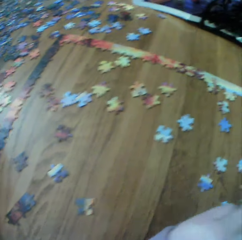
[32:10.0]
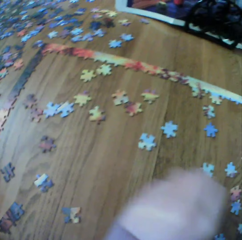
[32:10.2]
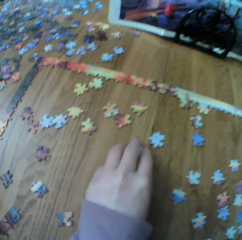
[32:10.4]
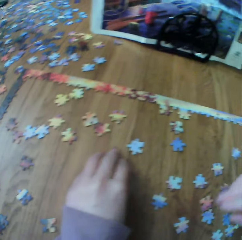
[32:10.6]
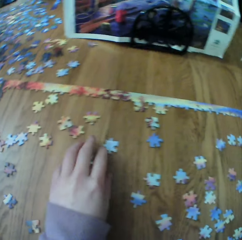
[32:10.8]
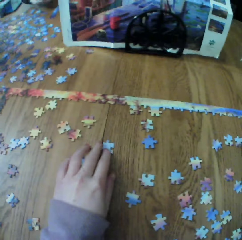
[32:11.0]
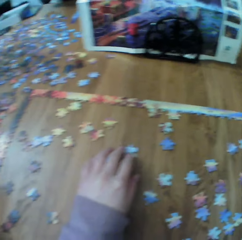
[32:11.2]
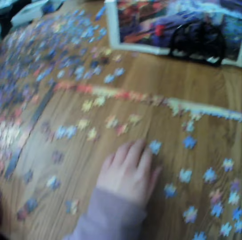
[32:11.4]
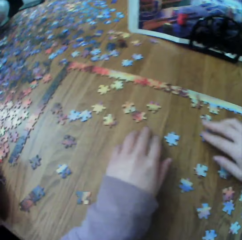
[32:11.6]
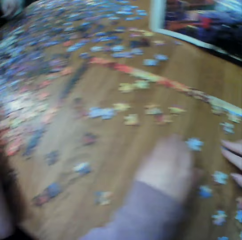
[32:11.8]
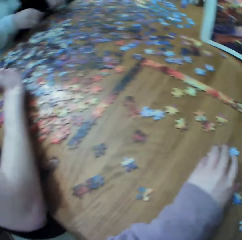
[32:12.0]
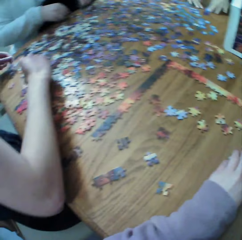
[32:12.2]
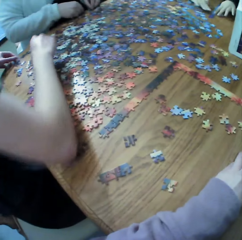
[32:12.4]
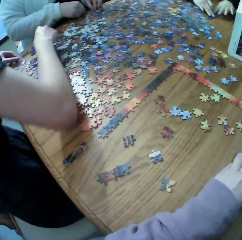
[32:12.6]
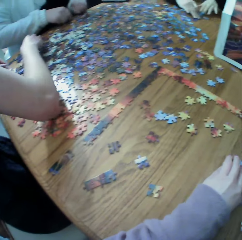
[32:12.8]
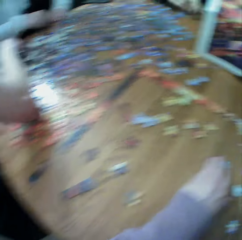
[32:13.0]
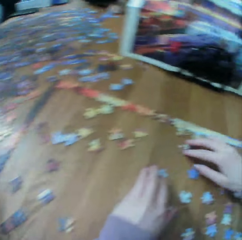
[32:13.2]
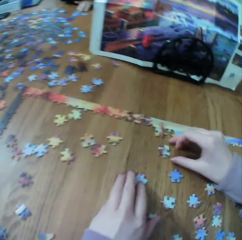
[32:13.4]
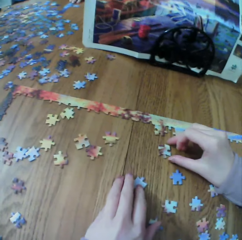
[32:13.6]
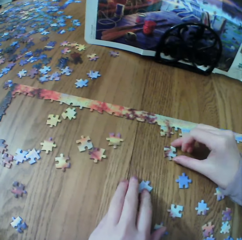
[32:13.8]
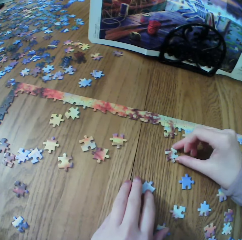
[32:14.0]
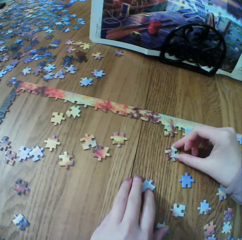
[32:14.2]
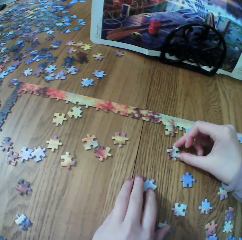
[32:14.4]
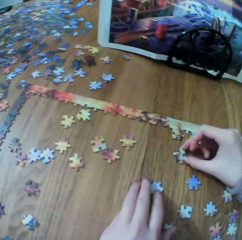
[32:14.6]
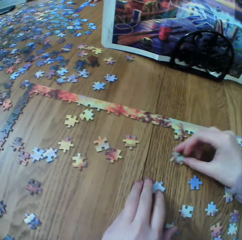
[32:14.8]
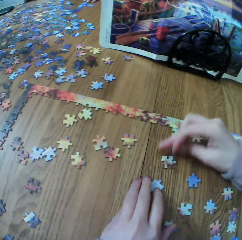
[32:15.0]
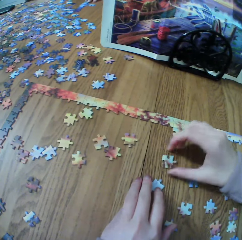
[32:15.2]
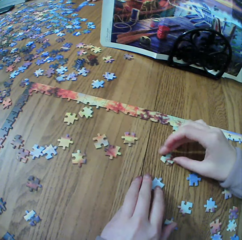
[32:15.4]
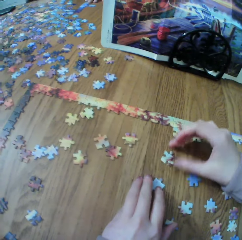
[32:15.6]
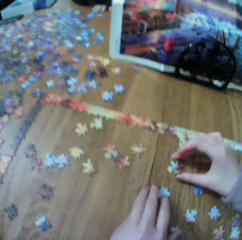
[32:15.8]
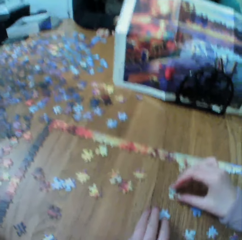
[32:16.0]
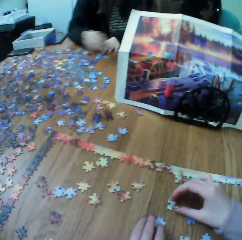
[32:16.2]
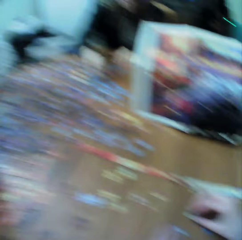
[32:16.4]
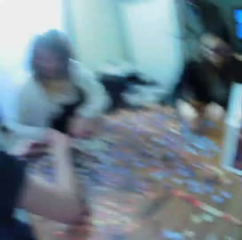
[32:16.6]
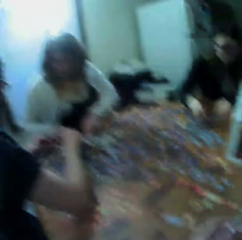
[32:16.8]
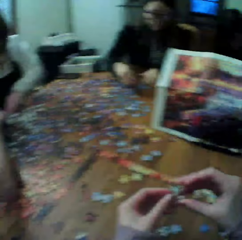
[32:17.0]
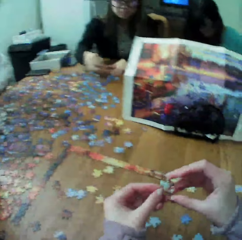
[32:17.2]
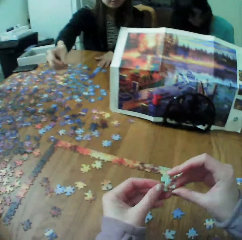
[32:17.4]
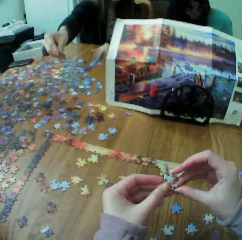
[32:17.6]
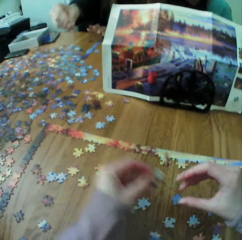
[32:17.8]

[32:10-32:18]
The camera wearer makes the puzzle pieces.

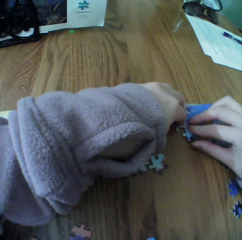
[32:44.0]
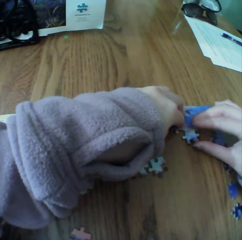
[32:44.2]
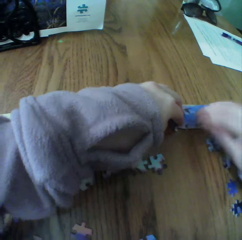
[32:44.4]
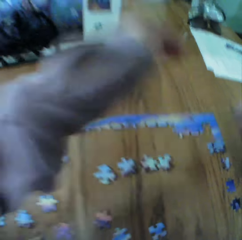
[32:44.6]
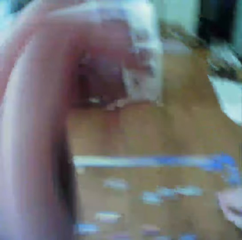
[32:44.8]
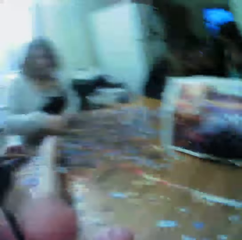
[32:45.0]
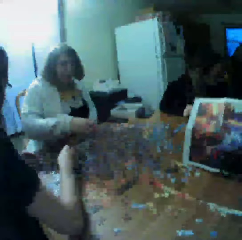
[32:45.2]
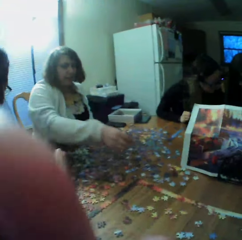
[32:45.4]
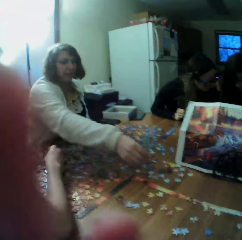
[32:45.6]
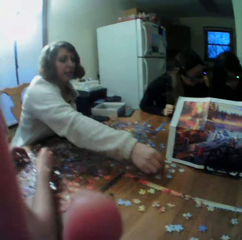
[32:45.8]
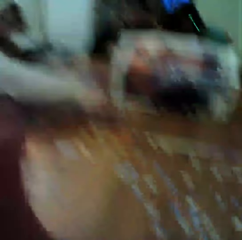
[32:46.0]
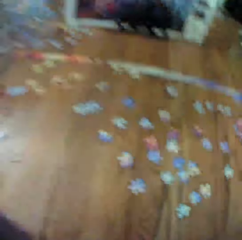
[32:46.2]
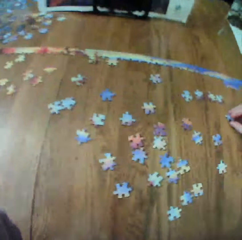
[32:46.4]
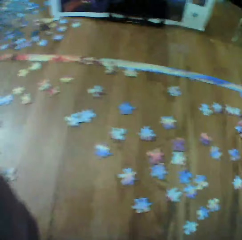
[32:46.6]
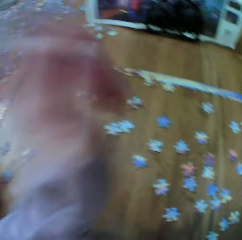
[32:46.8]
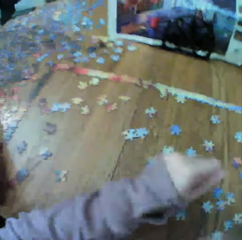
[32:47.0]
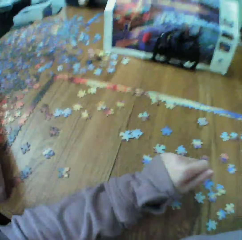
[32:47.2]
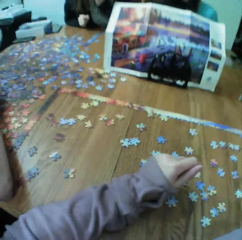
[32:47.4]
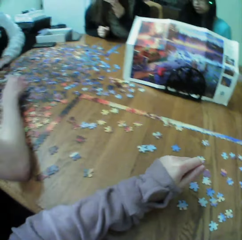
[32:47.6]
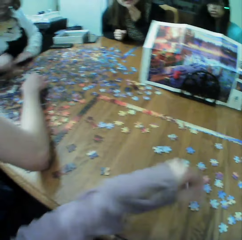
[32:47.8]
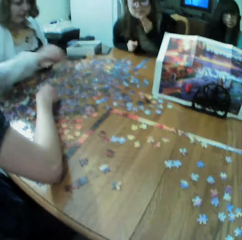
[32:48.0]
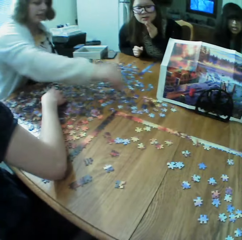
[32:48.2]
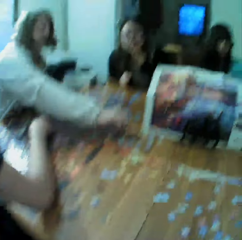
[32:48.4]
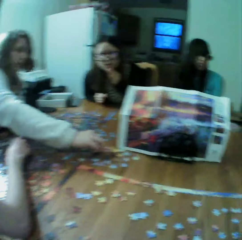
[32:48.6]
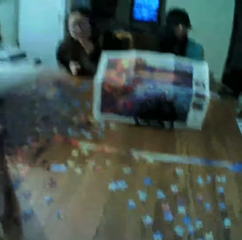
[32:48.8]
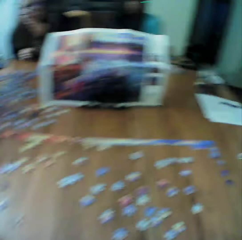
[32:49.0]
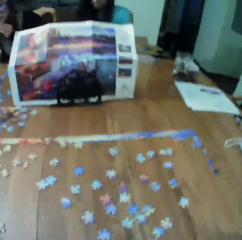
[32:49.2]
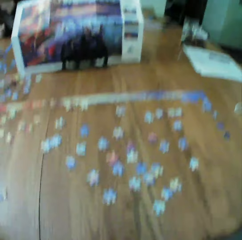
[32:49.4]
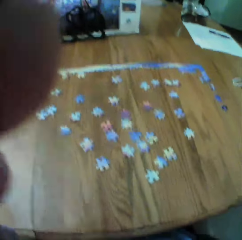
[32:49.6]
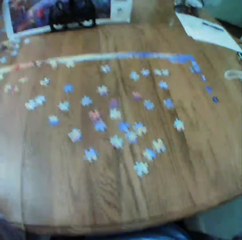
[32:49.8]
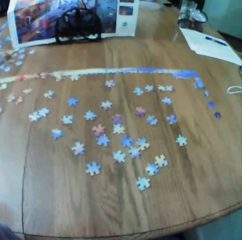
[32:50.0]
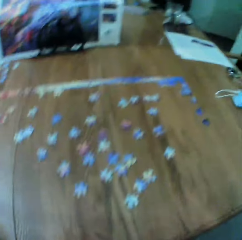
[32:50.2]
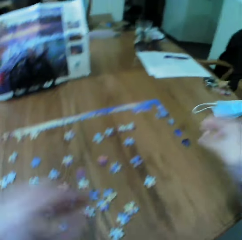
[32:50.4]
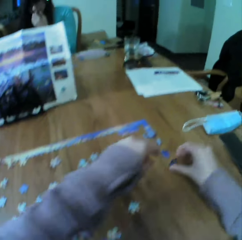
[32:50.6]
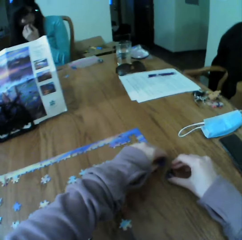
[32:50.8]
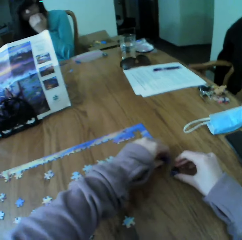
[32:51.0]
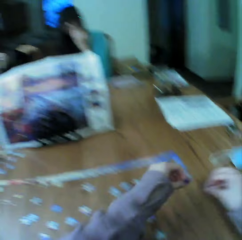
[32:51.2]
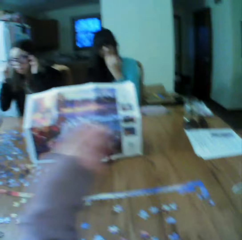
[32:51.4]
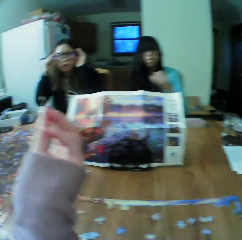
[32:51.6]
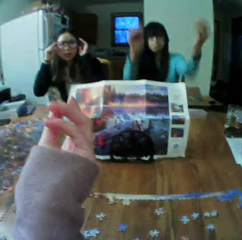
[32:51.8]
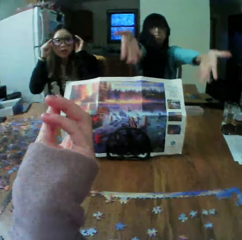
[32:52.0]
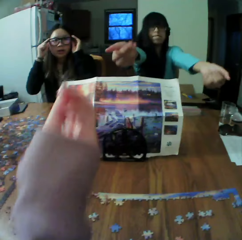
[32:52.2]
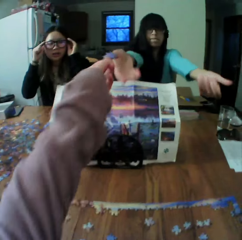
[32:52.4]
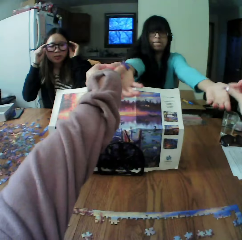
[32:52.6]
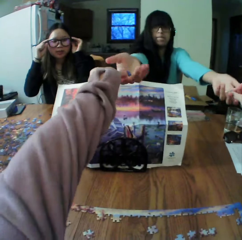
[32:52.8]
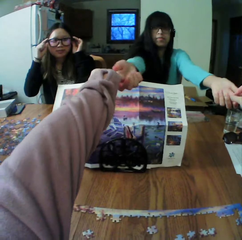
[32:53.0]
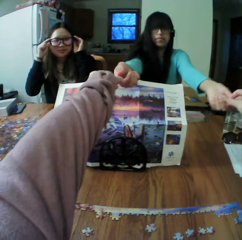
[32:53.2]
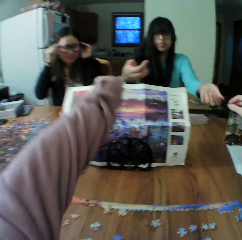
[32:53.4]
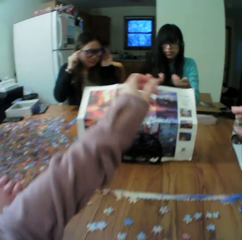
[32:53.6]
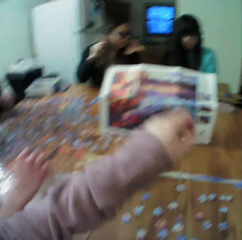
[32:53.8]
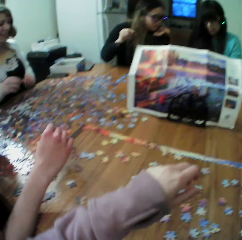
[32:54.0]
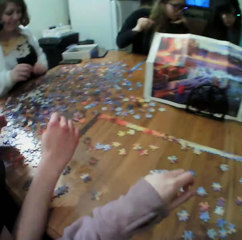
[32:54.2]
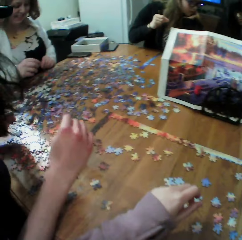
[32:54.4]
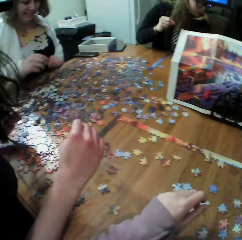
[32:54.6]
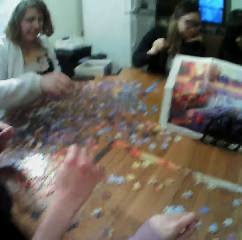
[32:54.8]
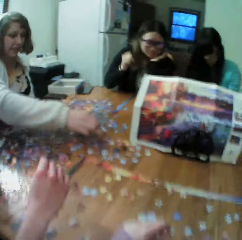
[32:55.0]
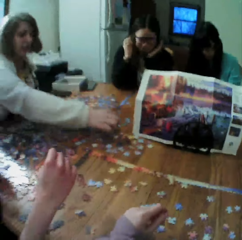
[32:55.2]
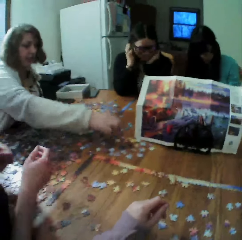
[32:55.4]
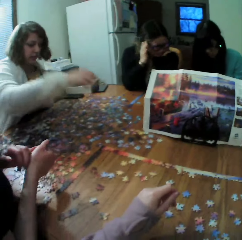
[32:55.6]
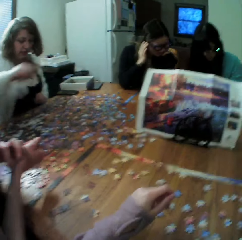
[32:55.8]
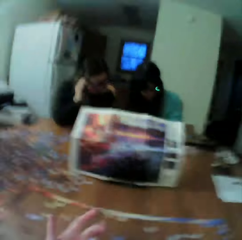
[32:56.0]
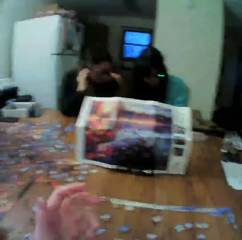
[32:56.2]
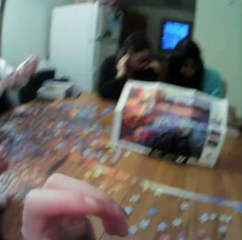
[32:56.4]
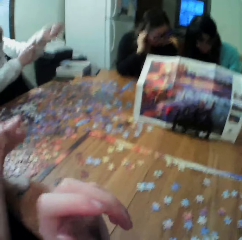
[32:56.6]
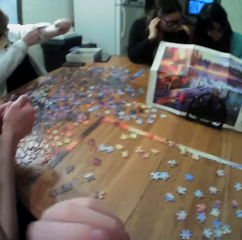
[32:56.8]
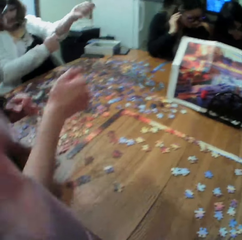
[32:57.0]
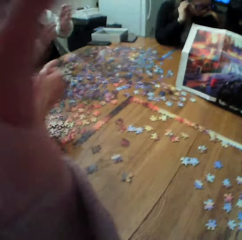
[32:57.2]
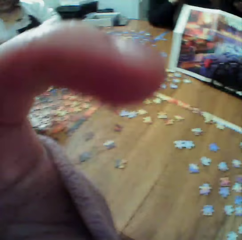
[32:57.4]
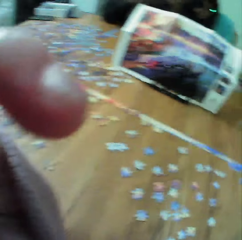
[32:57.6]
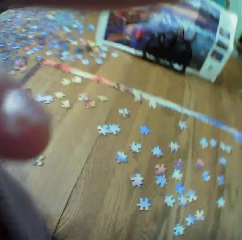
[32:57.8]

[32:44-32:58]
A female picks the board game materials. The camera wearer gives the board game materials to the female.

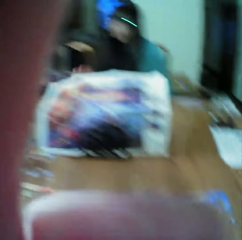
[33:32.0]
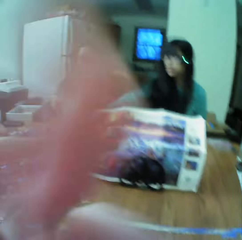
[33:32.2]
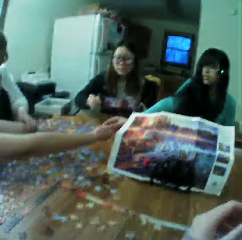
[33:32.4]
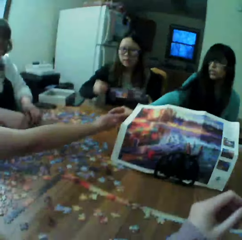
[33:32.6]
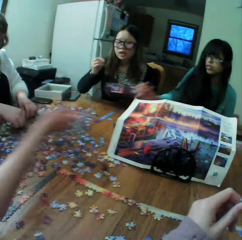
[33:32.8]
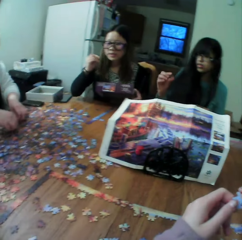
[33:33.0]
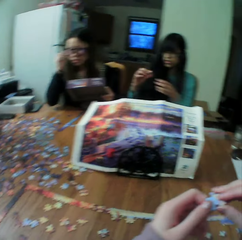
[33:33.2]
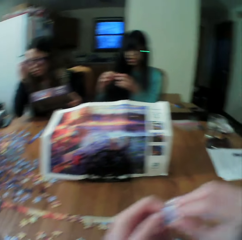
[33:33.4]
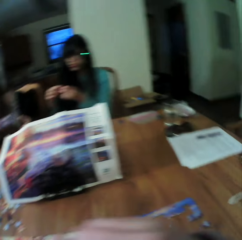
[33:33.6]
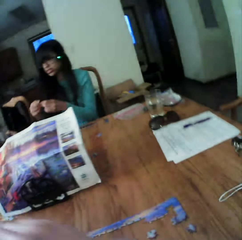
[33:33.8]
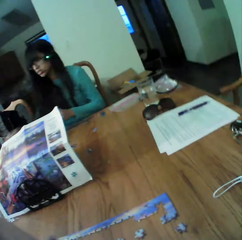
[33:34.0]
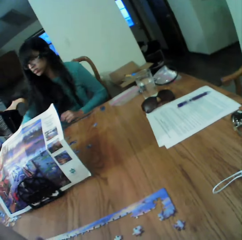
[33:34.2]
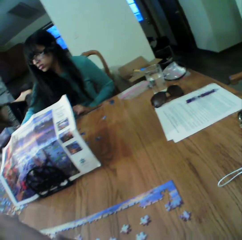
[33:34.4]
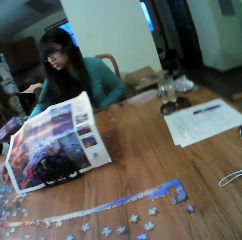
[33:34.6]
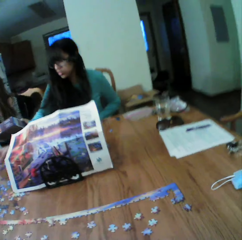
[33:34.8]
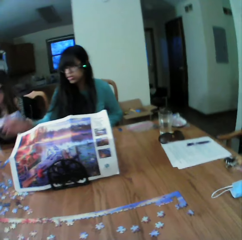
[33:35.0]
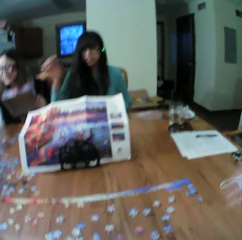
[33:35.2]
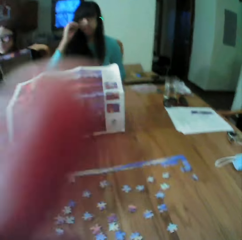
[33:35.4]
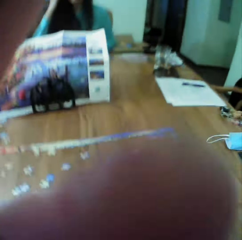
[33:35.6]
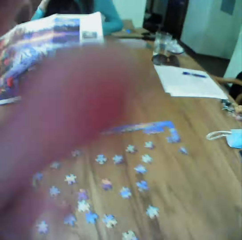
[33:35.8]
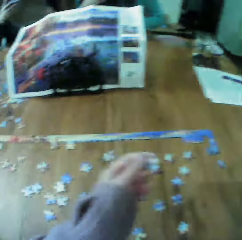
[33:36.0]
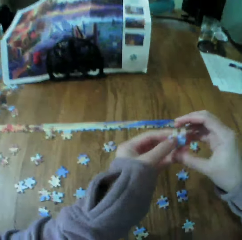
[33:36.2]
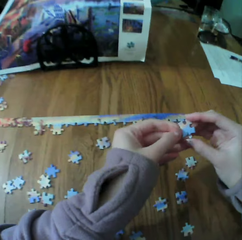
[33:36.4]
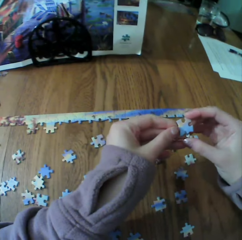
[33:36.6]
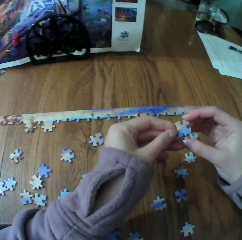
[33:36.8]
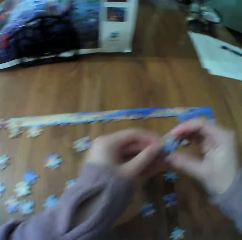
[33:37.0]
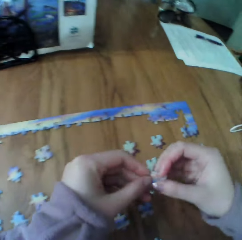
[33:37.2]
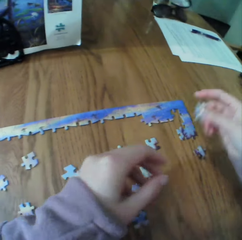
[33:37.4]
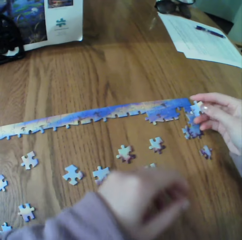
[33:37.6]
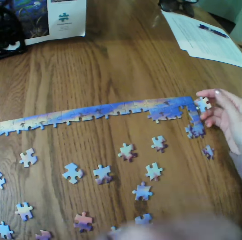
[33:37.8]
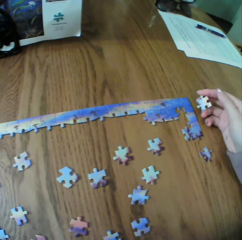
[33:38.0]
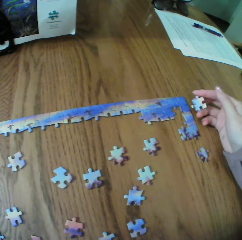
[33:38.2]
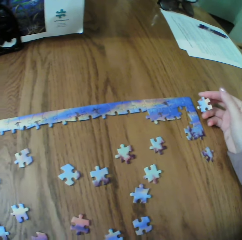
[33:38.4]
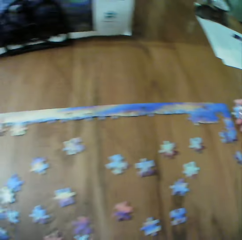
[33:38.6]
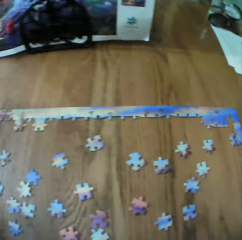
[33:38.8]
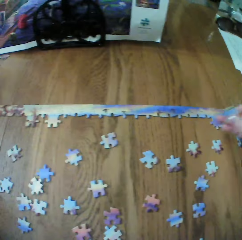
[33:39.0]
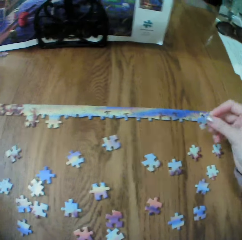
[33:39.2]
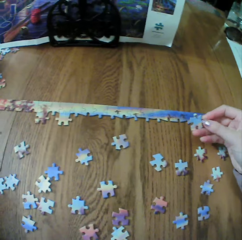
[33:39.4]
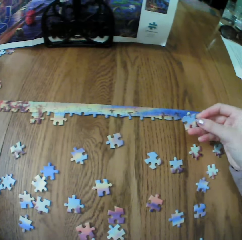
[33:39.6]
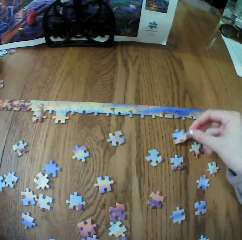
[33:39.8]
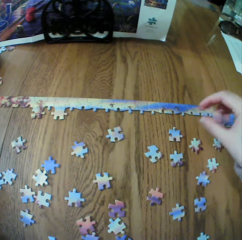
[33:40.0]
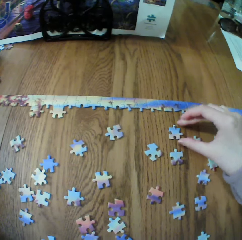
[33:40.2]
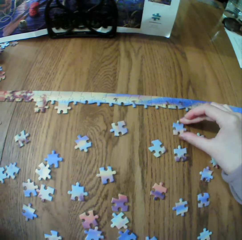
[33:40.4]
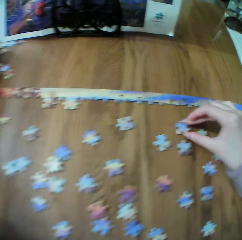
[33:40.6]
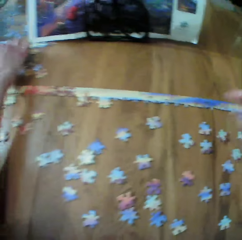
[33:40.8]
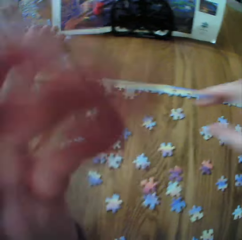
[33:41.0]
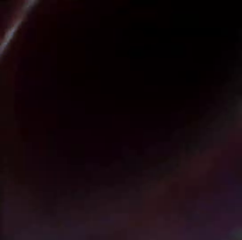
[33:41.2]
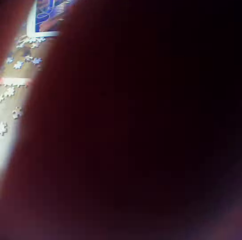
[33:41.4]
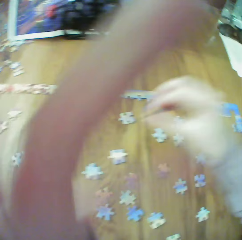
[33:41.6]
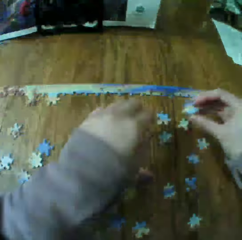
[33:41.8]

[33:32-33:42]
The camera wearer looks around. They make the puzzle pieces.
